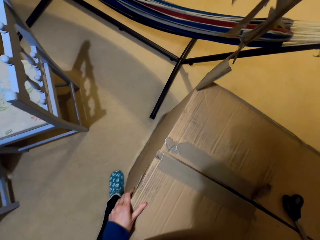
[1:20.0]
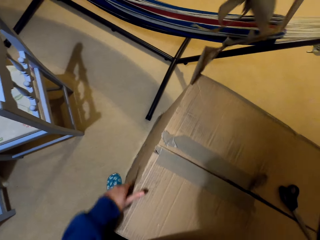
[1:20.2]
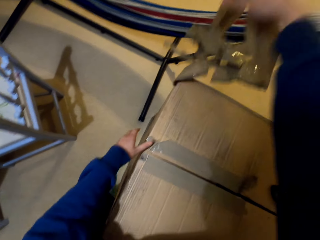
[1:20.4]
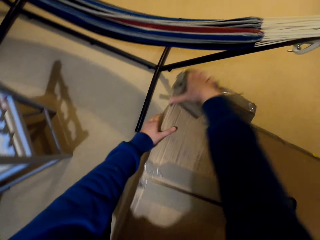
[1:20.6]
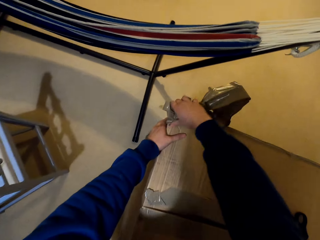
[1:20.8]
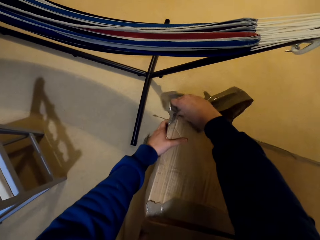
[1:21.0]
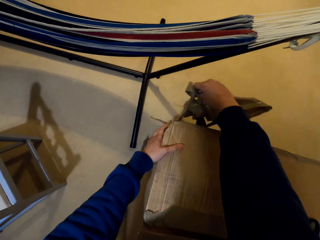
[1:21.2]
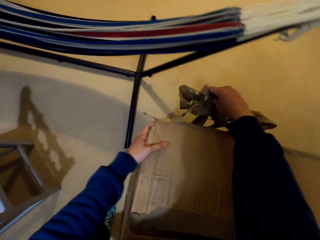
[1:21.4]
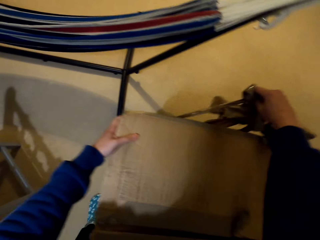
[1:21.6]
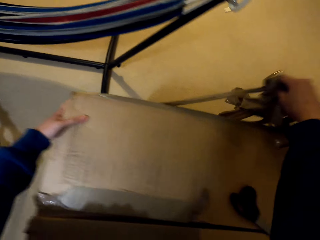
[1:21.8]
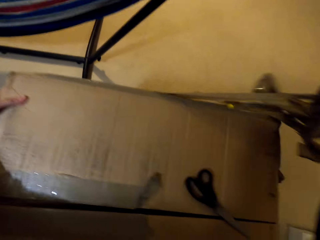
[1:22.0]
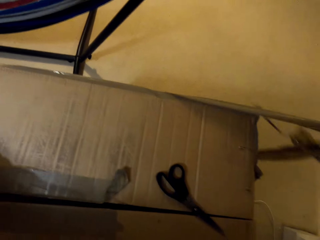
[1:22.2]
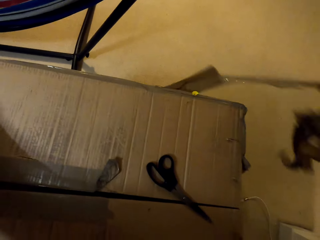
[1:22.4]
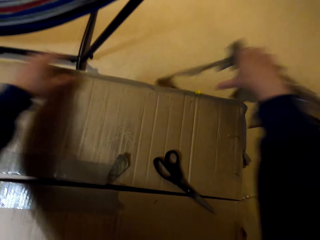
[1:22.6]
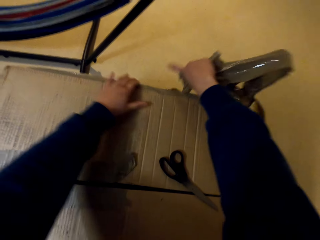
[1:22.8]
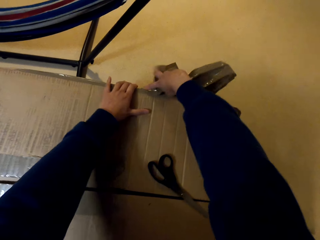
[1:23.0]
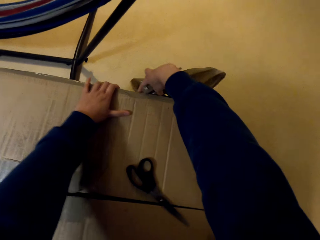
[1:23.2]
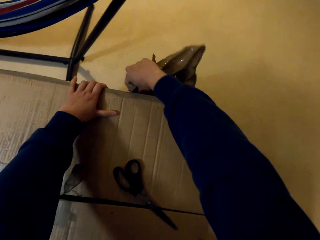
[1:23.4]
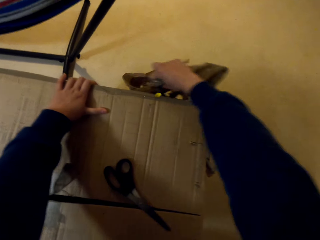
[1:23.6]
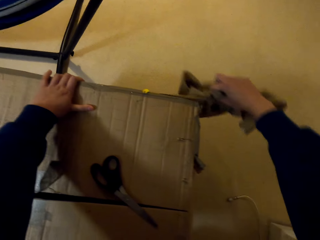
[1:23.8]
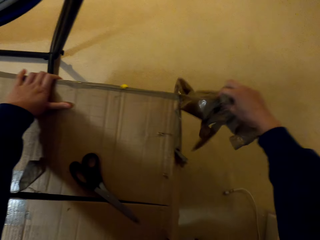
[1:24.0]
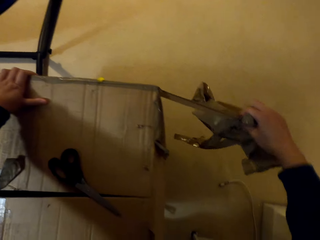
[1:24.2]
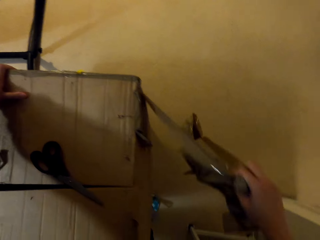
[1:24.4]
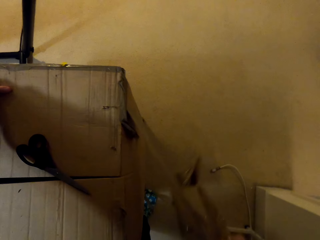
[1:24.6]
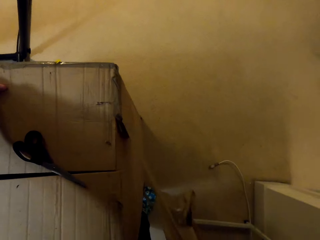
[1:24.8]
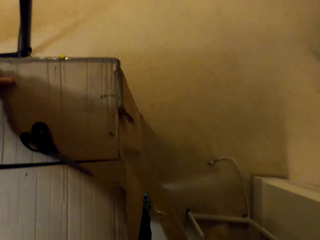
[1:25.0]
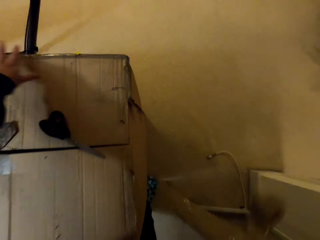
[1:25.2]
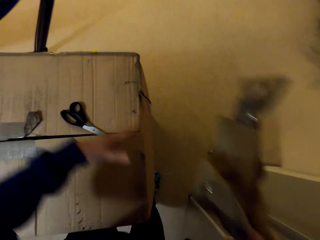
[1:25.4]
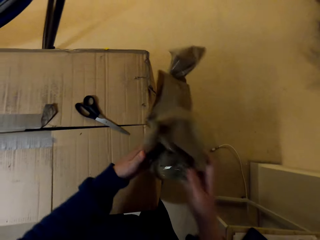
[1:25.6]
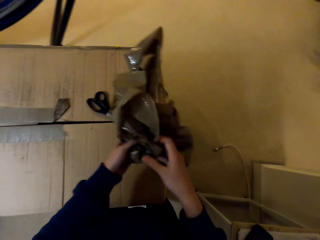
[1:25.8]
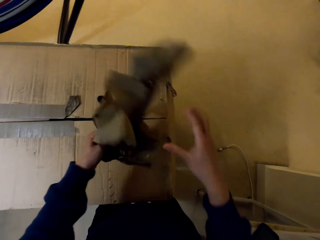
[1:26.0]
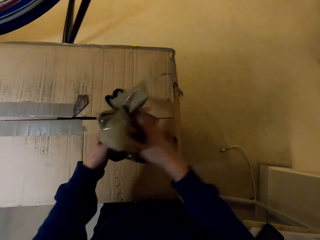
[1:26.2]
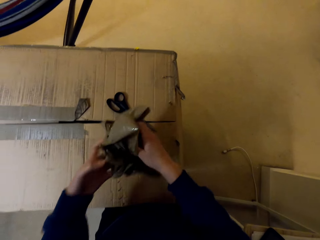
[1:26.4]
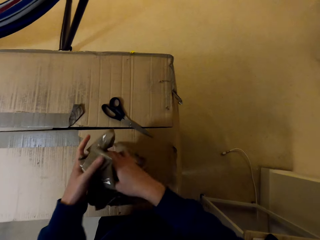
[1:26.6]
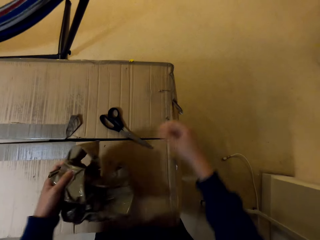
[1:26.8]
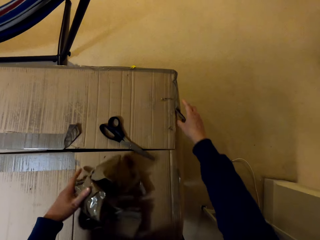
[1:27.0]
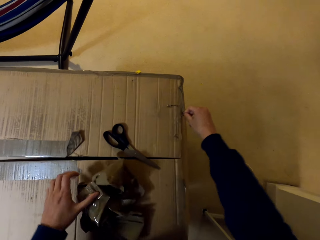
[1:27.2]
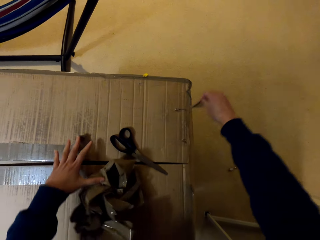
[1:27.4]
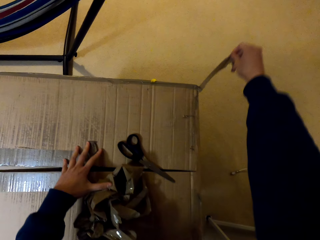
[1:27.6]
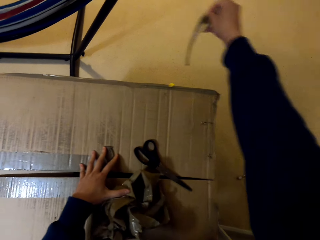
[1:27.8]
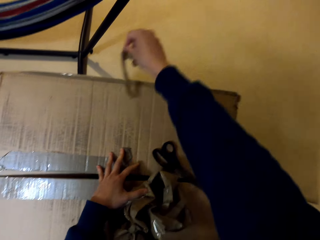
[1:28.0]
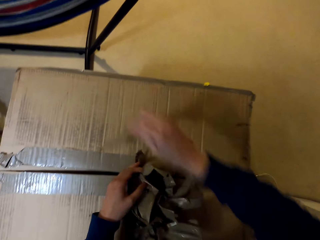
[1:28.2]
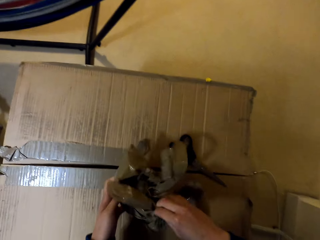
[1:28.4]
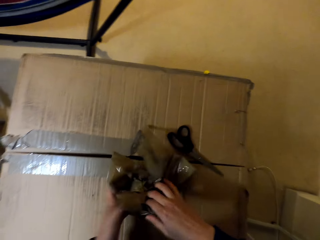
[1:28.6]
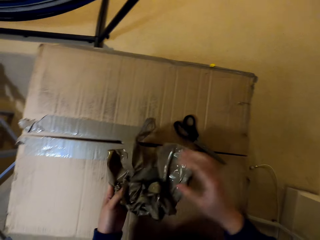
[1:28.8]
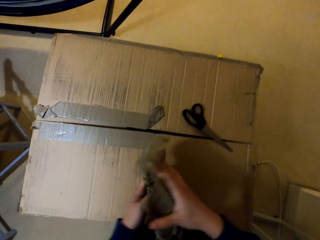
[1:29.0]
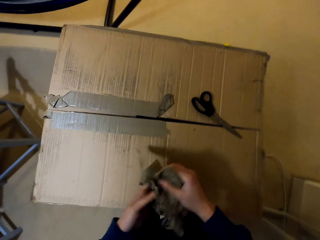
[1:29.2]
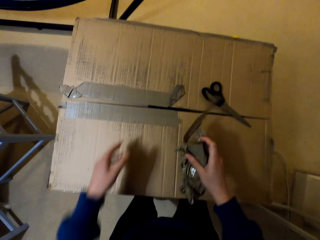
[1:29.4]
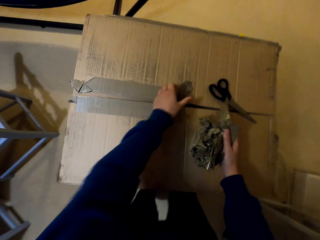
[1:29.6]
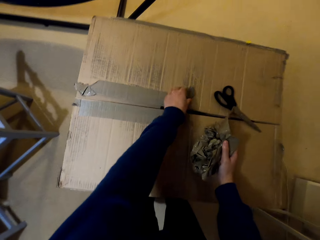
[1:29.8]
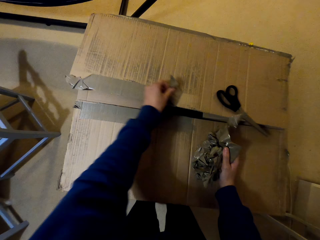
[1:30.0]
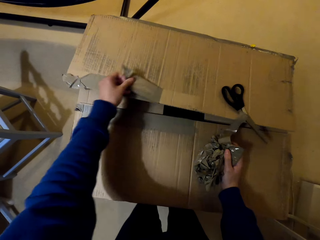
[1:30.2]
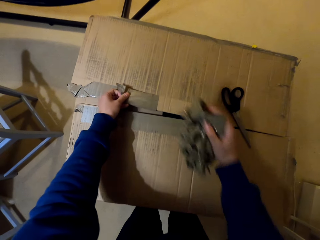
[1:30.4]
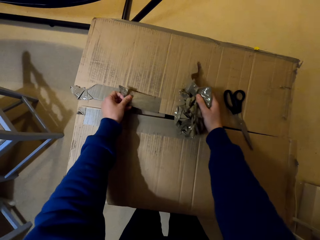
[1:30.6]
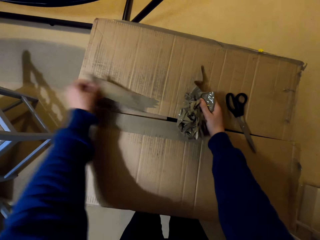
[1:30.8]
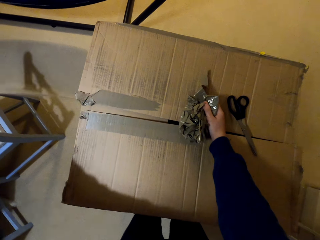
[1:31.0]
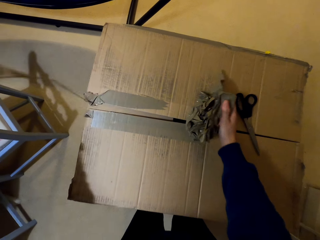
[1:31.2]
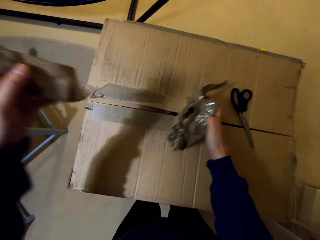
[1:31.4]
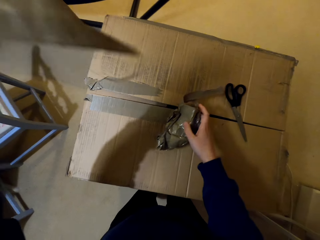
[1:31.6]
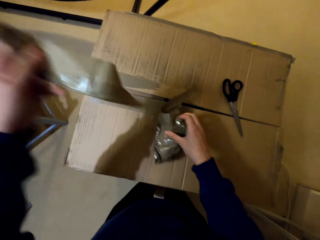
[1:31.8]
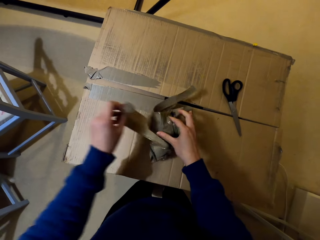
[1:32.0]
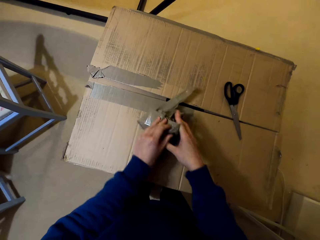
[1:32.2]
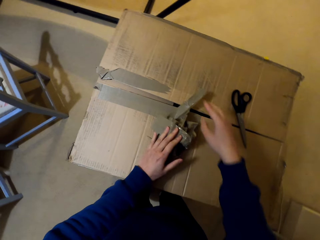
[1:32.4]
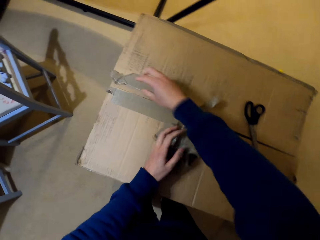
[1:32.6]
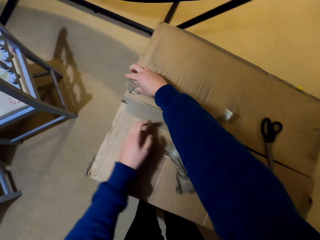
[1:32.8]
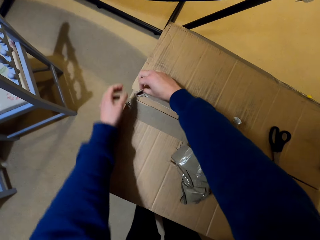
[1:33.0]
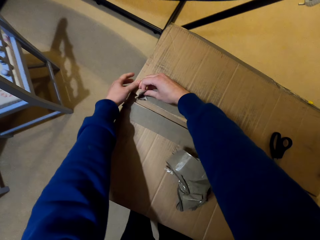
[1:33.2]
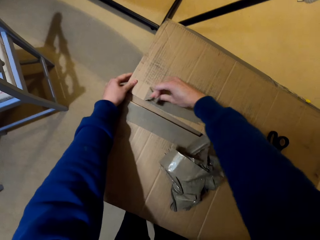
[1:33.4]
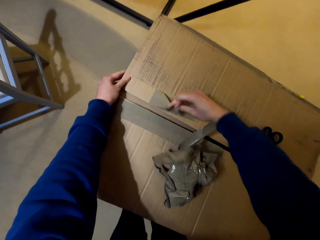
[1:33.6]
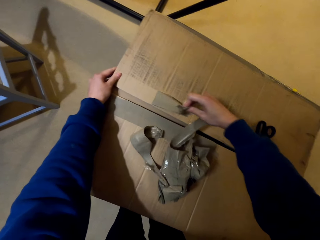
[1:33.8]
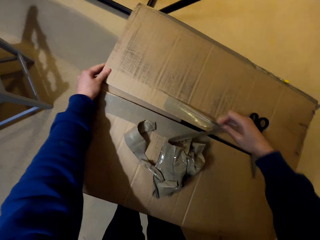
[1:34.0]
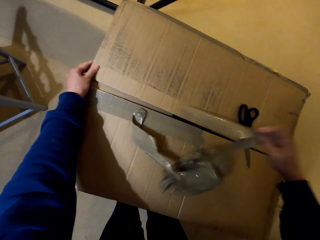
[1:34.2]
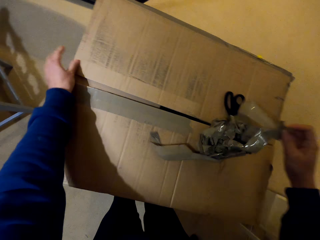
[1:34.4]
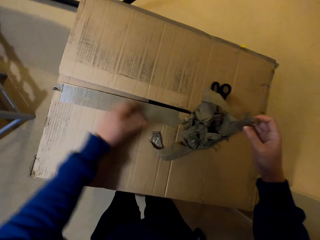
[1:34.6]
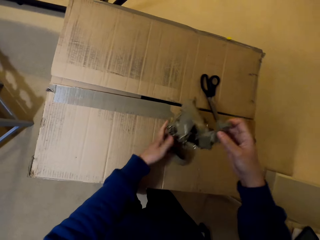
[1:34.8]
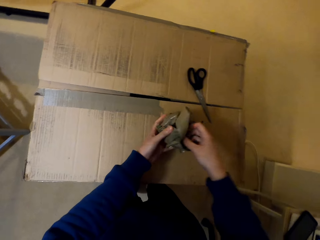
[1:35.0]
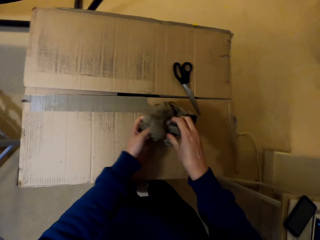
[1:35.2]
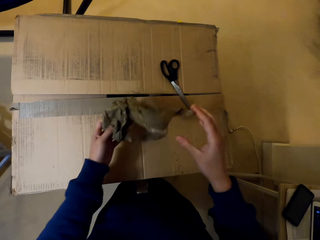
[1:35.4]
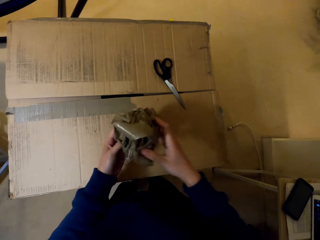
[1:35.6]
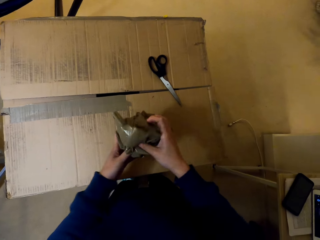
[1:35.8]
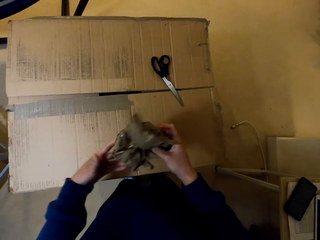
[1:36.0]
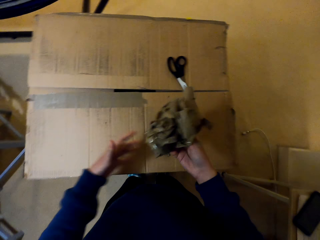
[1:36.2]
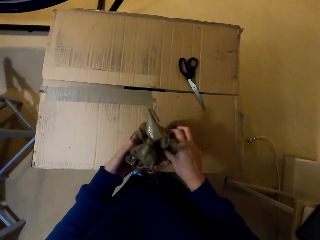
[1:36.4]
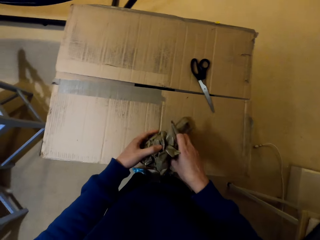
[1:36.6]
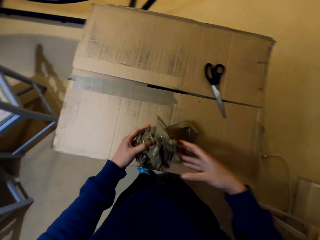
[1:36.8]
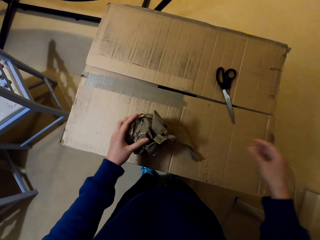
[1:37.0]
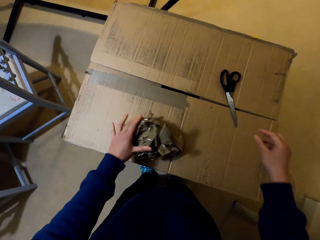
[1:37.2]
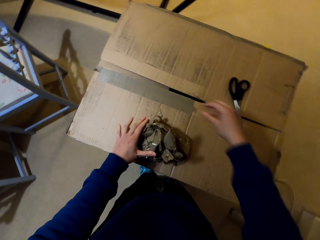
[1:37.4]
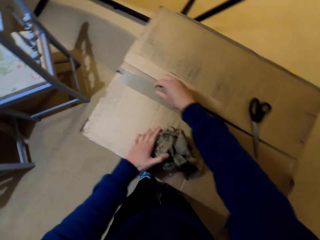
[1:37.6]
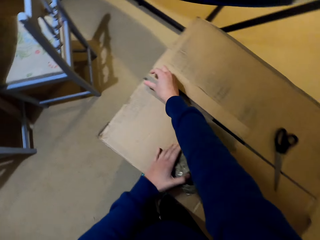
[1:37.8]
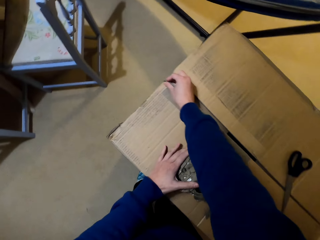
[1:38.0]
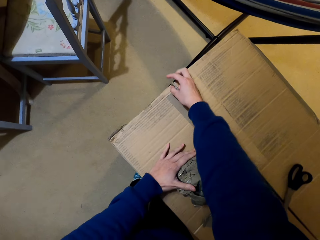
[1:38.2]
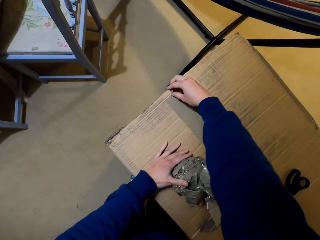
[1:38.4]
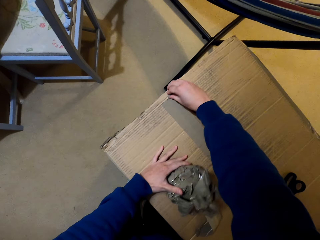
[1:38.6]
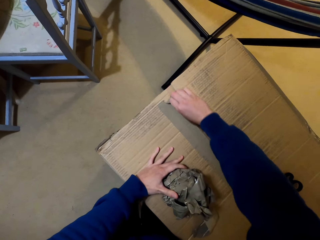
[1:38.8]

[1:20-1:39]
The camera wearer puts the masking tapes together. They fold the tape with a hand, place the tape on the box, and pull the masking tape on the box with a hand. They place the tape on the box, put the masking tapes together, fold the tape with a hand, and pull the masking tape on the box with a hand. They put the masking tapes on the box, put the masking tapes together, place the tape on the tape, and pull the masking tape on the box with a hand. They place the tape on the tape, pick up the masking tapes, put the masking tapes together, and fold the tape with a hand. They put the masking tapes on the box and remove the tape from the box.

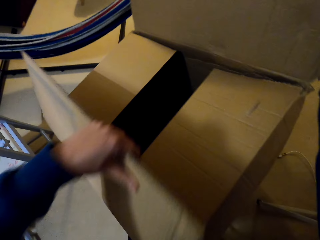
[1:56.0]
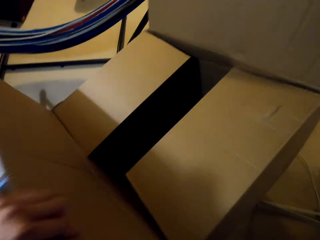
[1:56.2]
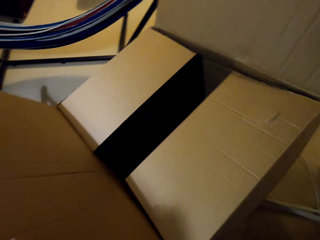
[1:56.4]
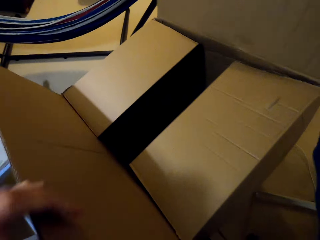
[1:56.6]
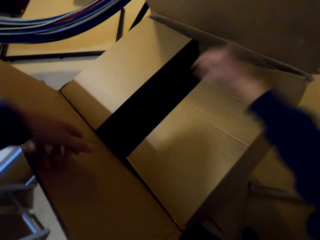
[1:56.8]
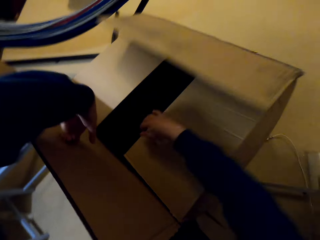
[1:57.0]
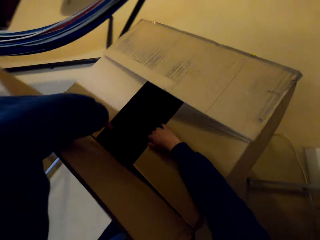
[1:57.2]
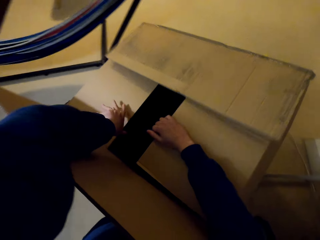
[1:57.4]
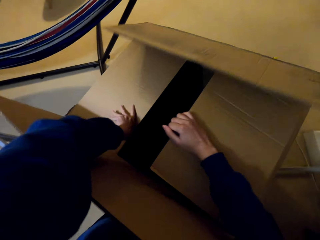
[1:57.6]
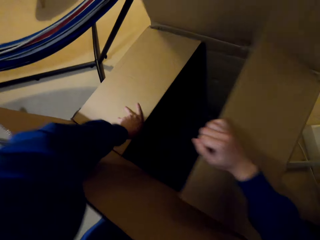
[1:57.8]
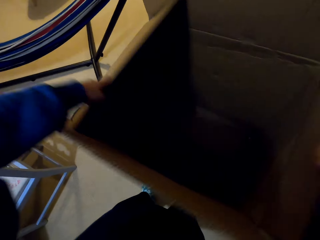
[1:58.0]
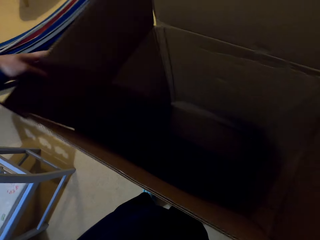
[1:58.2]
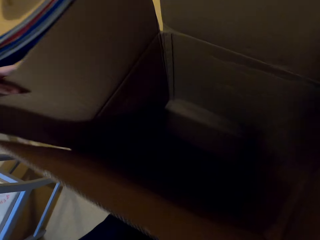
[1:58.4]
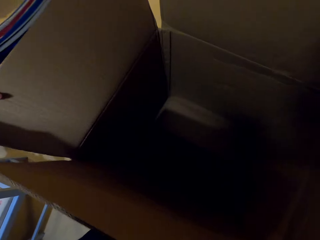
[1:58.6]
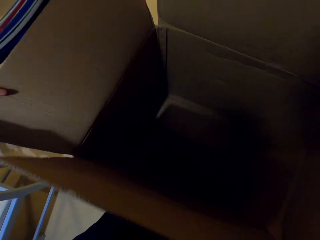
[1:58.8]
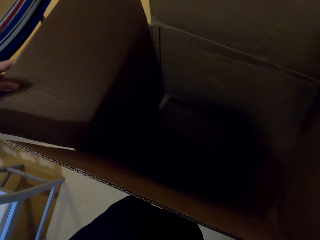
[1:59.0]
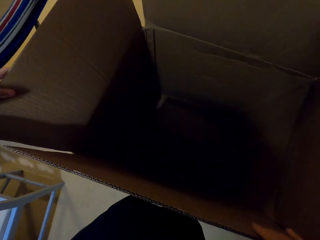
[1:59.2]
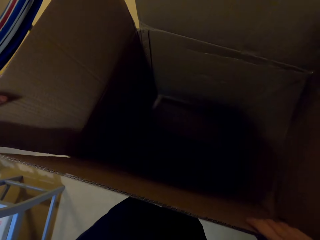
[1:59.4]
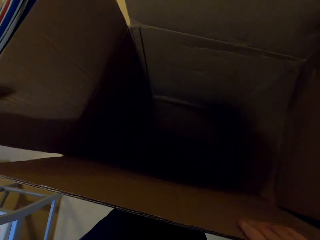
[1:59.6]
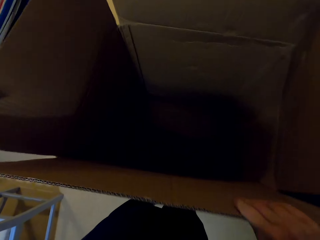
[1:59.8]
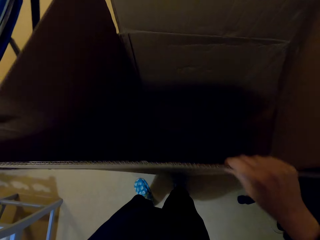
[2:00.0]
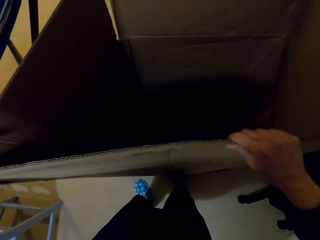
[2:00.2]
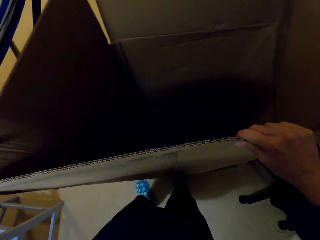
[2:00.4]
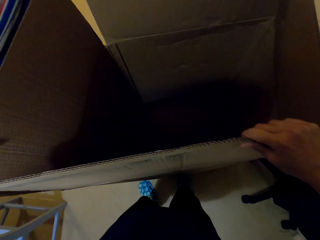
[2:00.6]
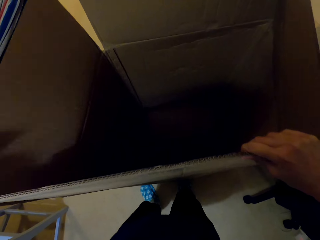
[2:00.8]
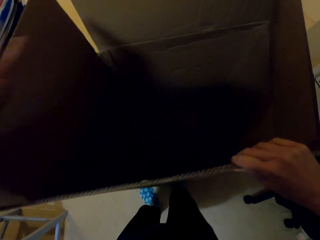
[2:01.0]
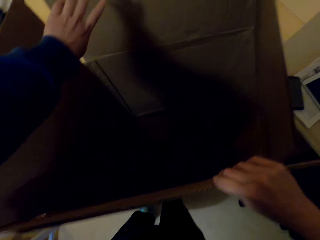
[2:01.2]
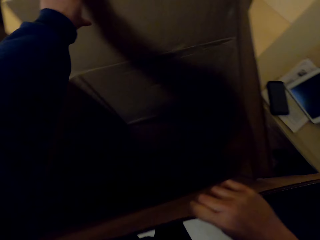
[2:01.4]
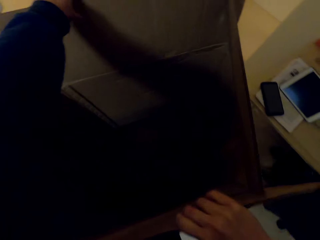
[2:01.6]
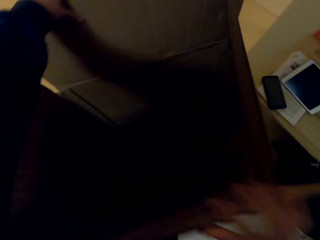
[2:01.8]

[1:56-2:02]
The camera wearer opens the box with hands. They look inside the box and adjust the box with hands.
